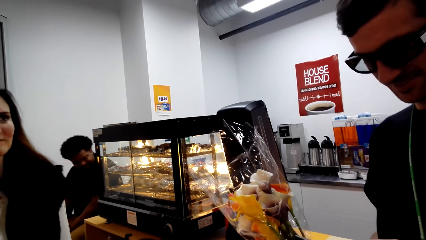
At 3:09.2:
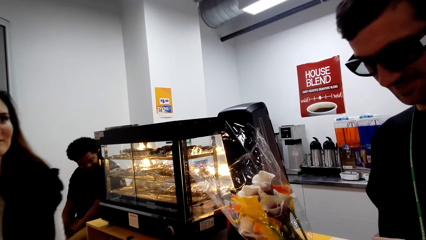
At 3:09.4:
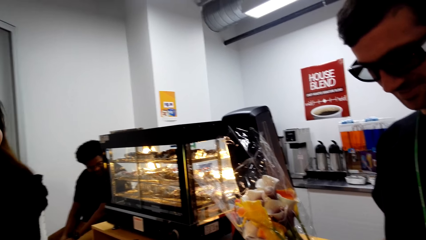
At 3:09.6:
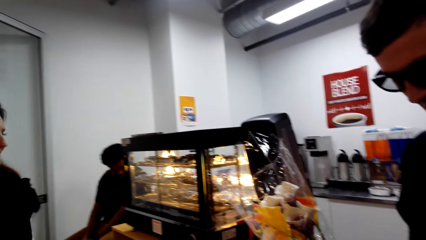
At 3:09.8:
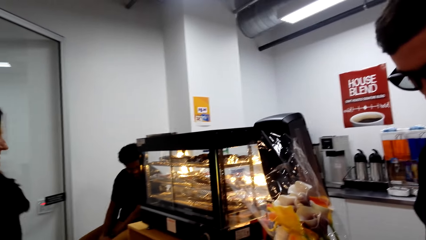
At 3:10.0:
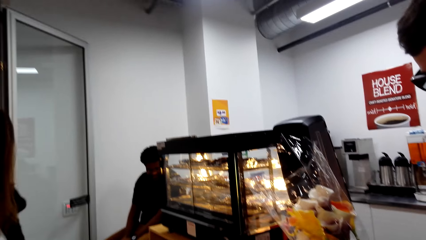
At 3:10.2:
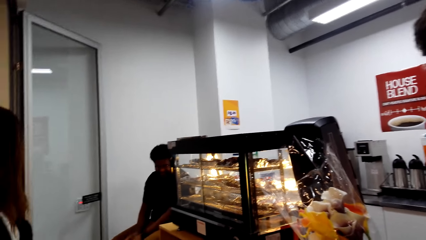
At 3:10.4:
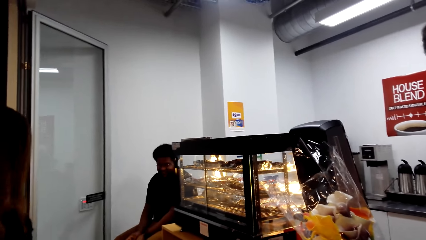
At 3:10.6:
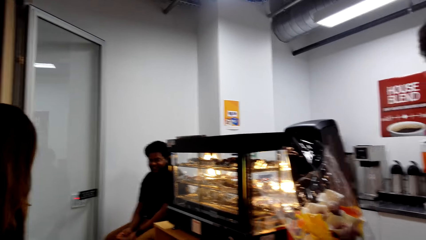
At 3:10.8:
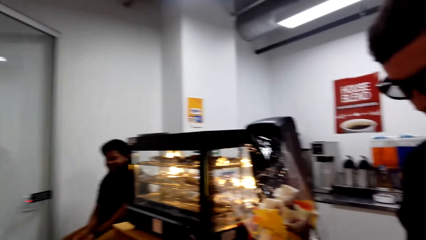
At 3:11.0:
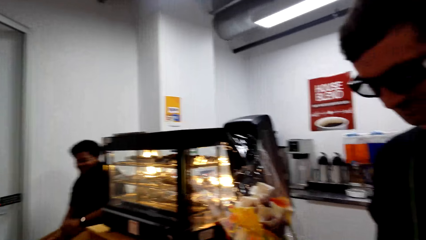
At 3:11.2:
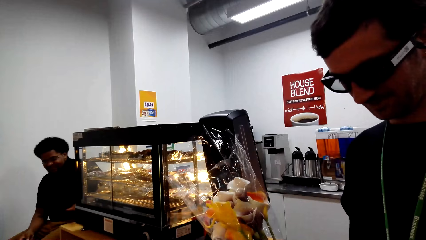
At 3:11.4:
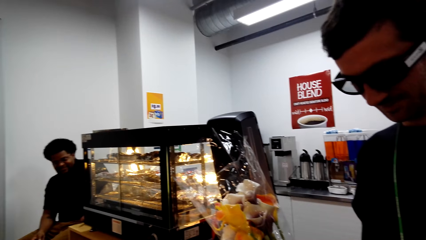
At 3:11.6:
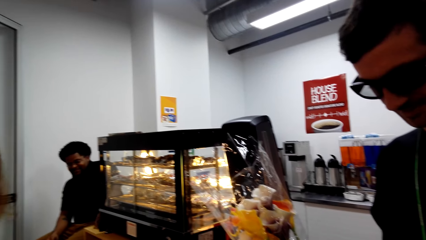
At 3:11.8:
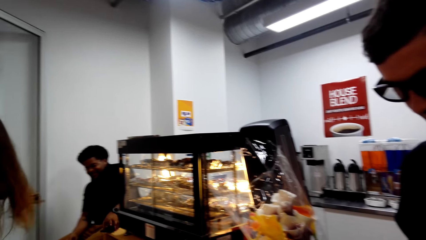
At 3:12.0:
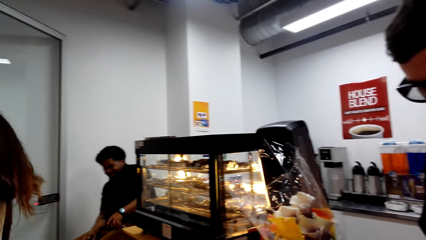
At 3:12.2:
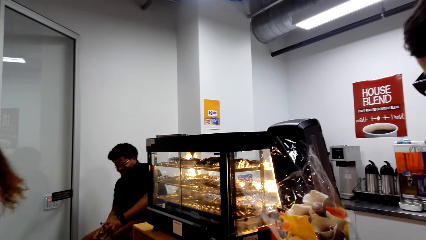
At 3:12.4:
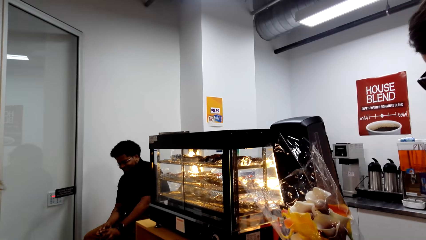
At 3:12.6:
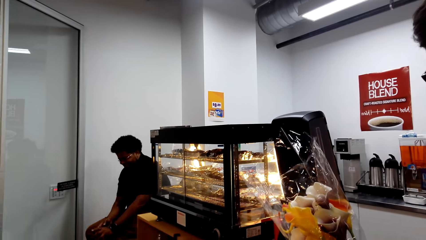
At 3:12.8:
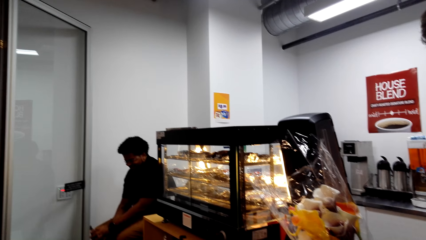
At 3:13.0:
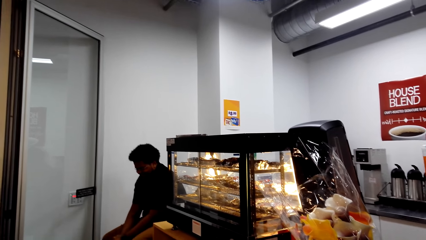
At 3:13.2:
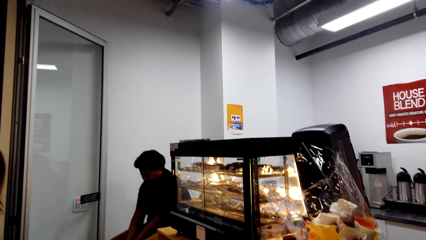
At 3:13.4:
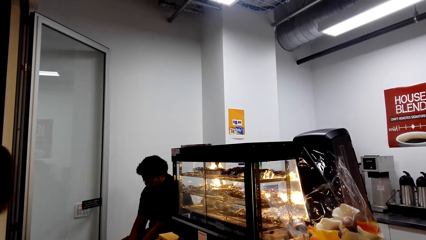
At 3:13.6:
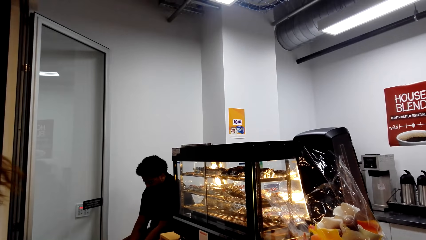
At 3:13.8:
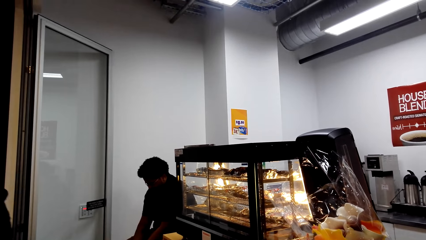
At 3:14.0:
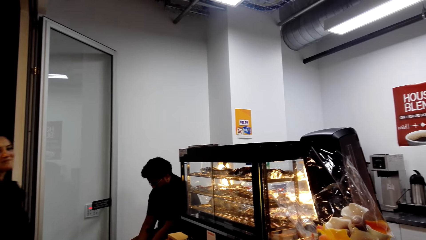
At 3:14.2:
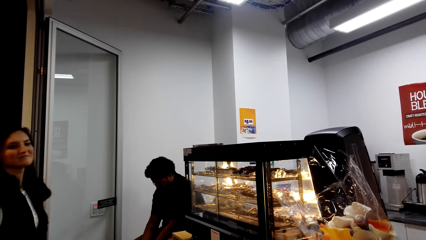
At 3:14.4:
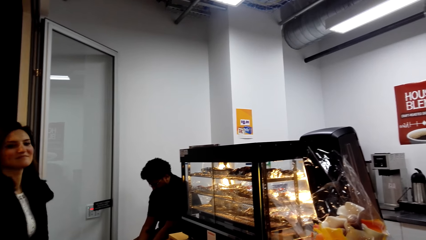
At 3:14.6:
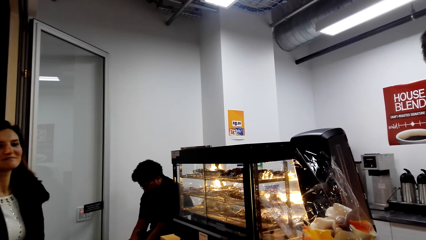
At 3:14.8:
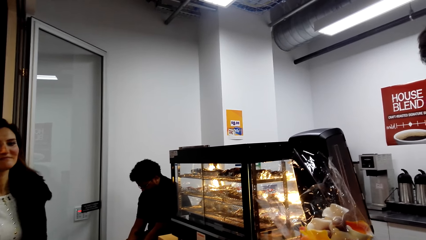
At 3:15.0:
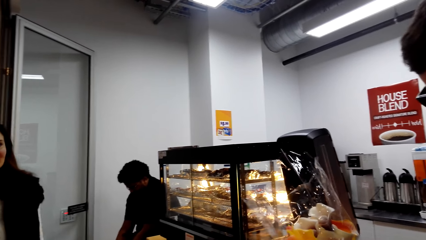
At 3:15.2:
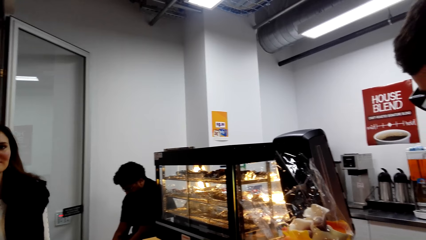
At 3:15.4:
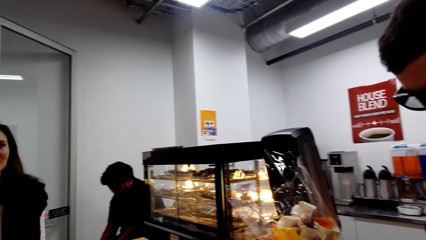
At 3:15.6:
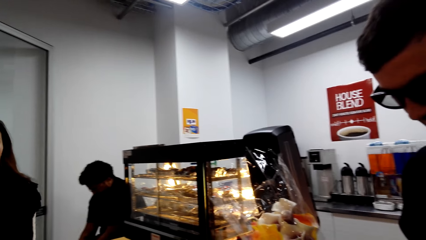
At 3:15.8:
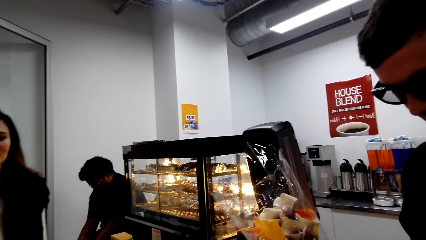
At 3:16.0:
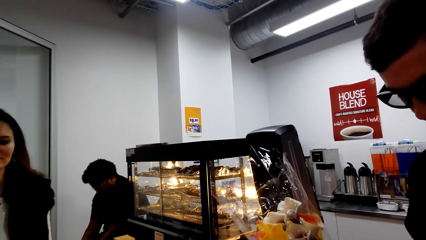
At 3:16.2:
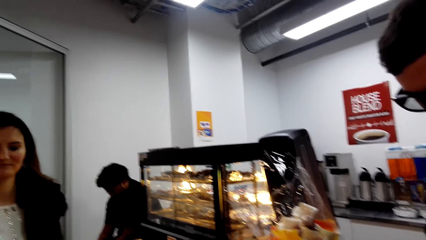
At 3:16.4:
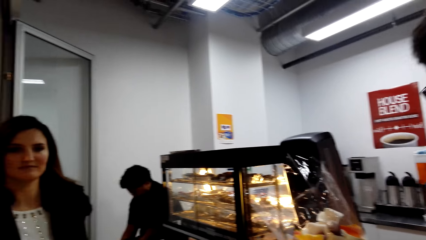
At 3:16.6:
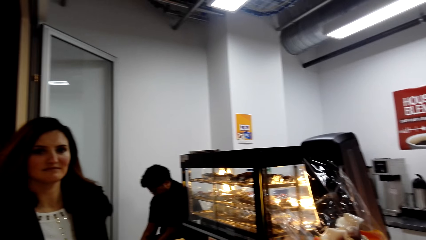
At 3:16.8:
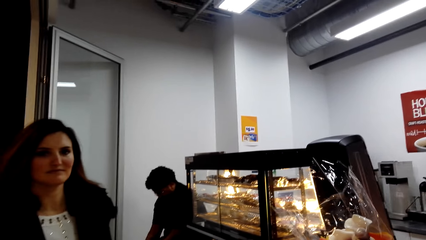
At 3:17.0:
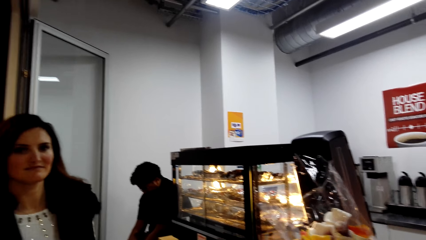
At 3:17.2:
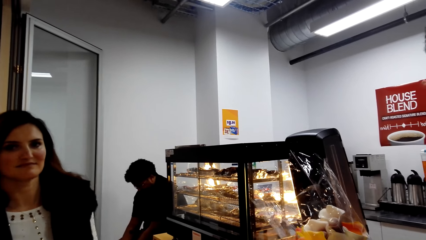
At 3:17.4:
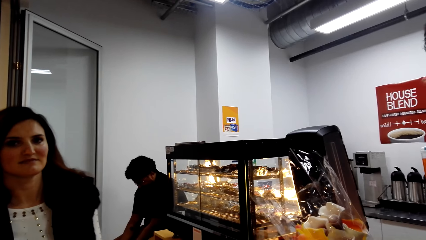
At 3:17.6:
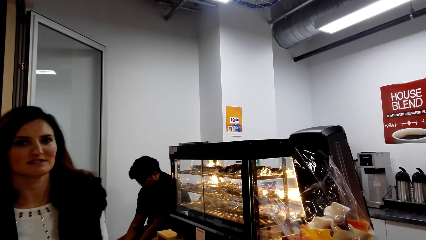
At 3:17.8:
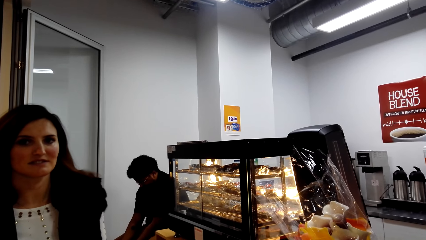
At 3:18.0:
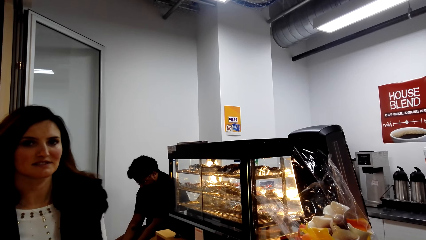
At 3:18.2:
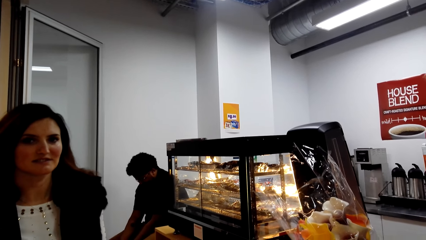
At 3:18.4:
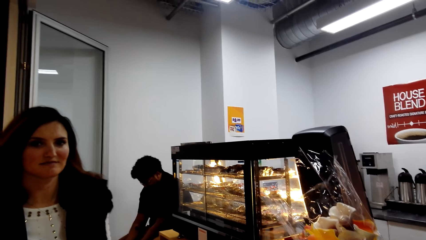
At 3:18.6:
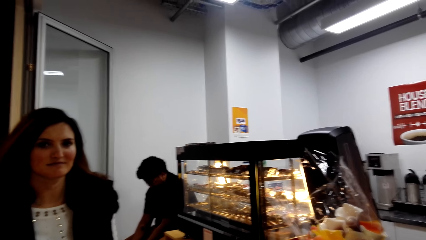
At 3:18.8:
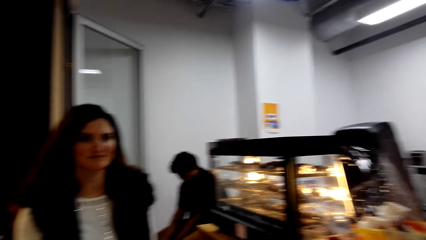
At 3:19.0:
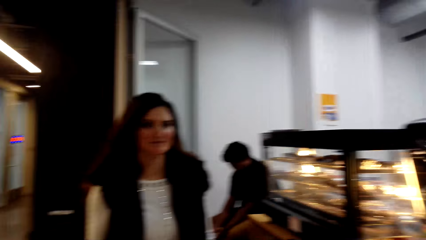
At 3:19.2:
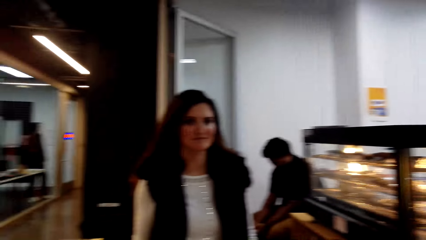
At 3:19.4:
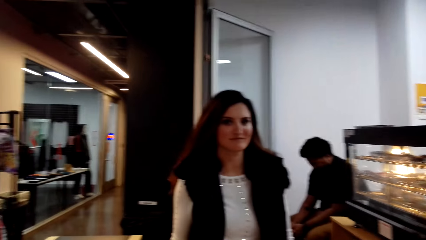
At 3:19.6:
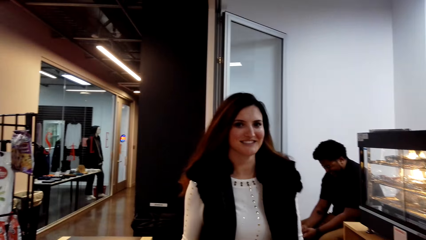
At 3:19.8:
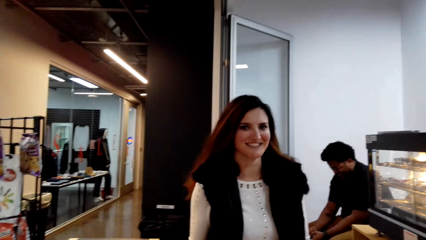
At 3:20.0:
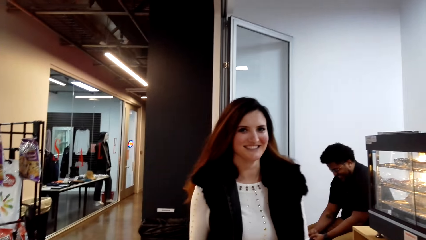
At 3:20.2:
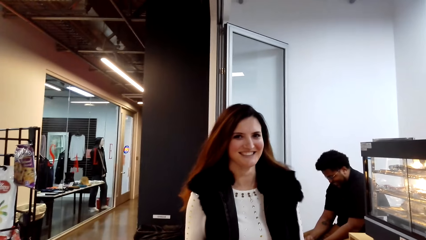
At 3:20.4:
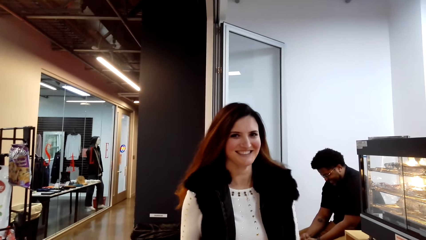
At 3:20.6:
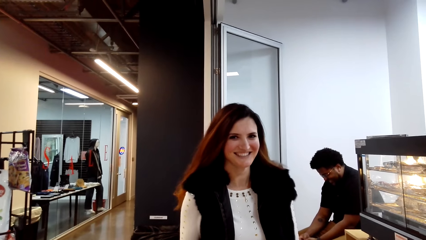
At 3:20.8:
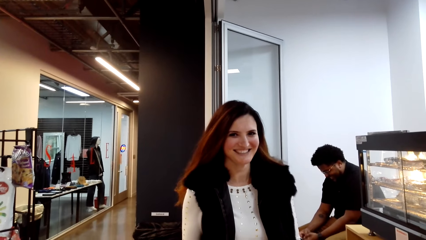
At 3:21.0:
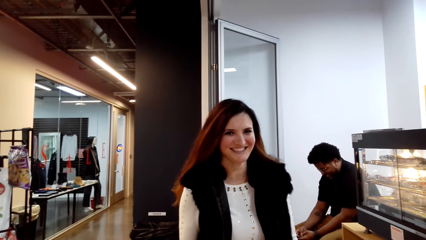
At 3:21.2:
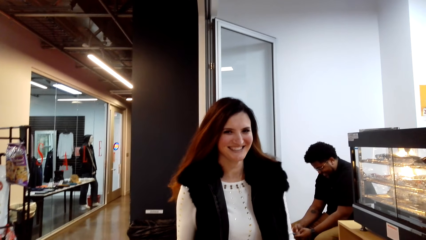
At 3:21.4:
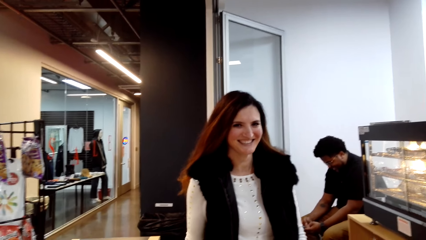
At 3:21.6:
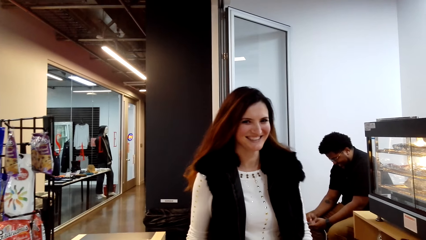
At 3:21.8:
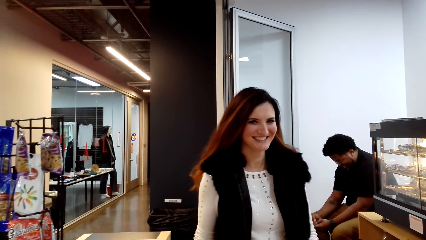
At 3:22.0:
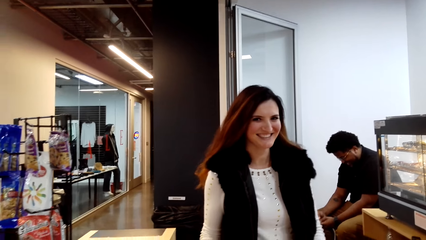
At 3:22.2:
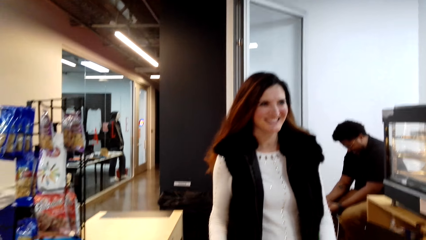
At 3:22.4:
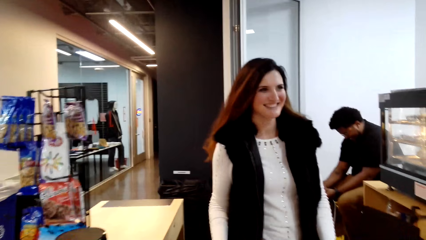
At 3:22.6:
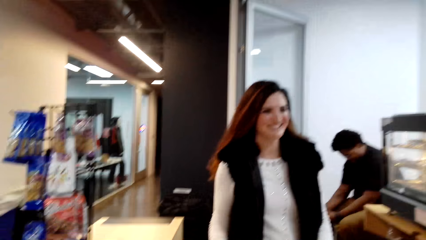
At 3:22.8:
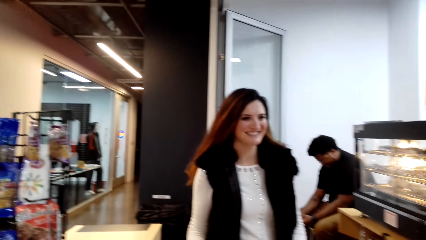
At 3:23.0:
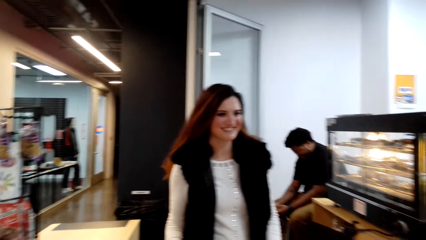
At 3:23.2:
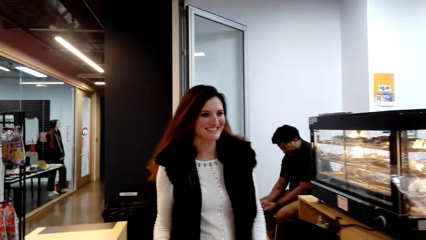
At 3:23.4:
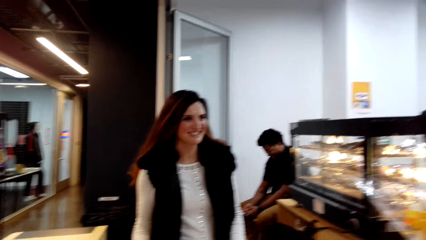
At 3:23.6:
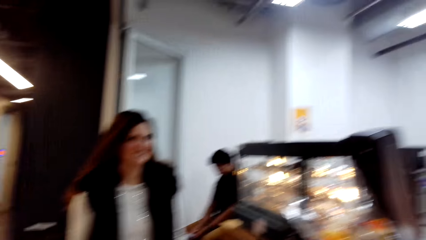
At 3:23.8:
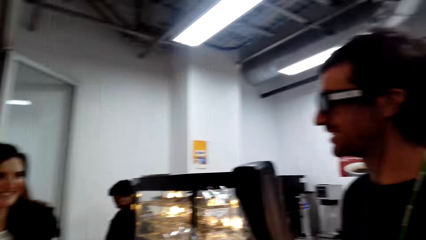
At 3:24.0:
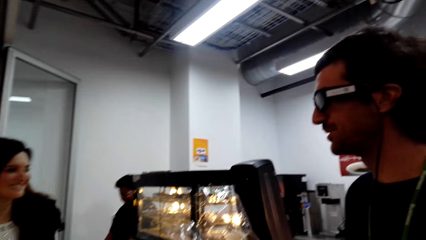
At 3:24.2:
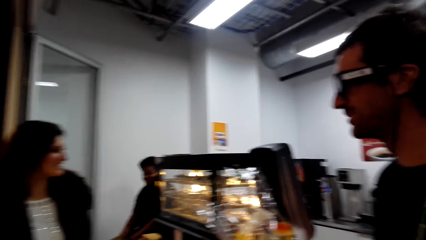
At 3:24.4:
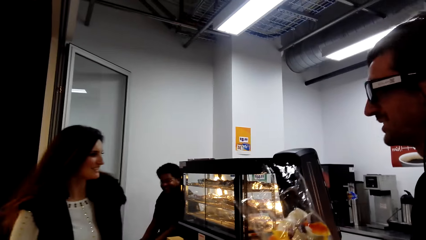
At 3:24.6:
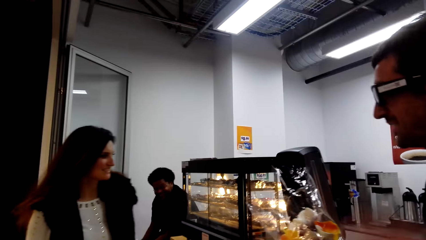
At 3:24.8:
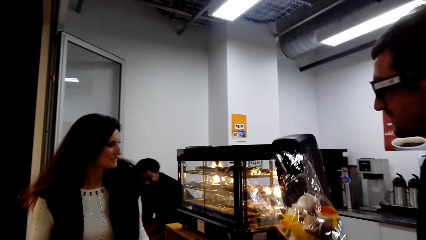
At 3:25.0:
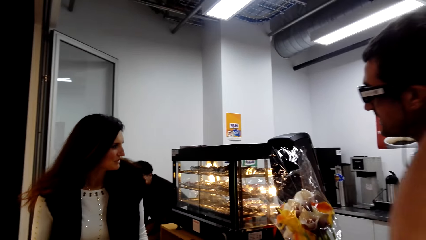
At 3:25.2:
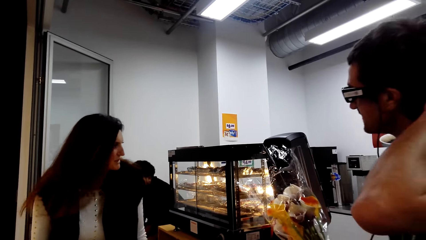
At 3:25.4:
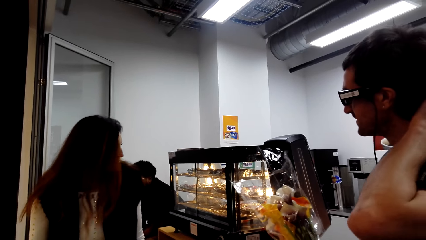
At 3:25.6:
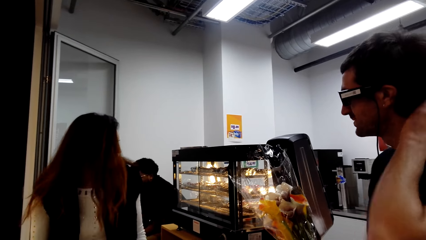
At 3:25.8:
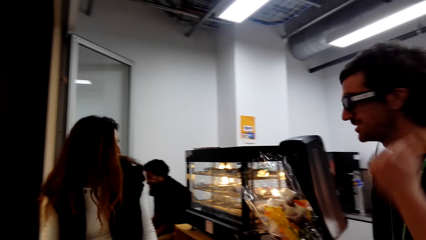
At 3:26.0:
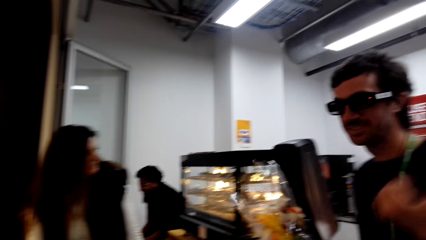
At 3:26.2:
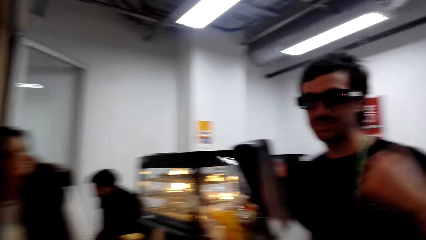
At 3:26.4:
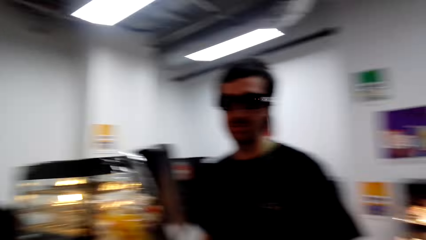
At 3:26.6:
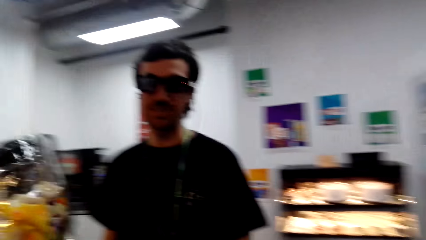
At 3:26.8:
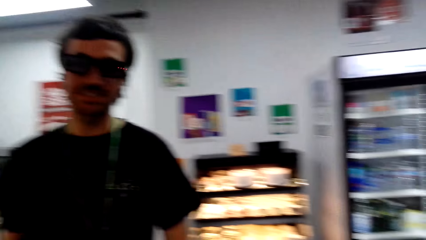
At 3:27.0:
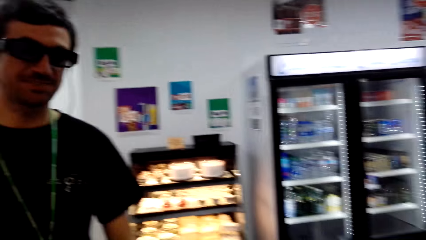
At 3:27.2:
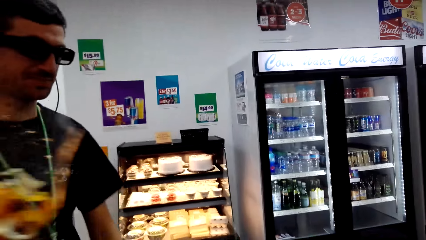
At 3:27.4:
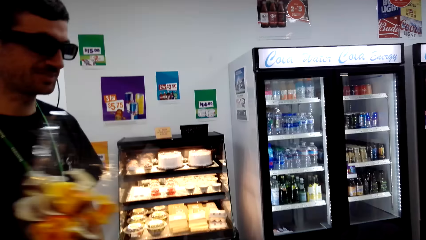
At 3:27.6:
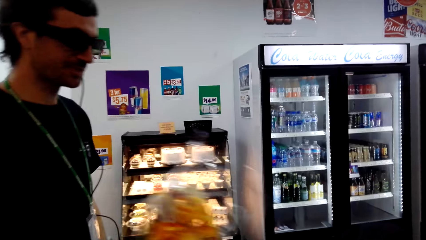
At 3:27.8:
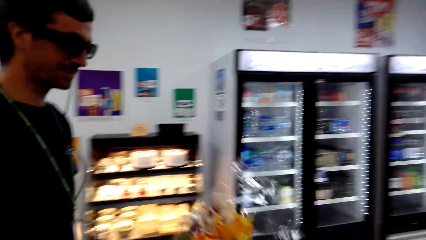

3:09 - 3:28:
Another lady steps forward and looks around. The camera wearer looks around. The other lady looks at the camera wearer. The camera wearer looks around. The man touches the hair and steps forward.
